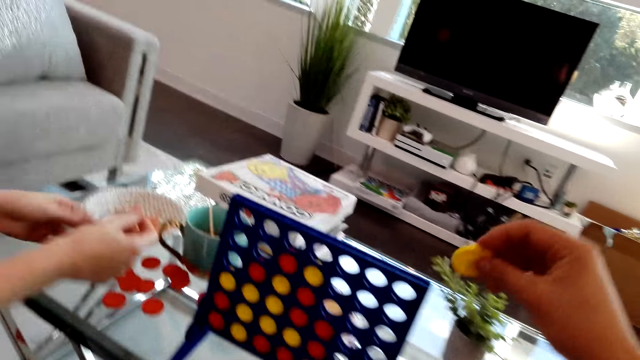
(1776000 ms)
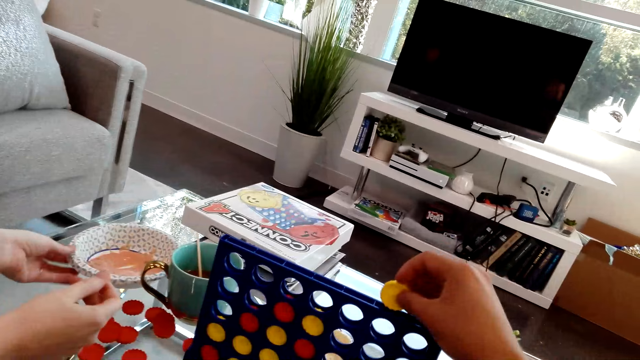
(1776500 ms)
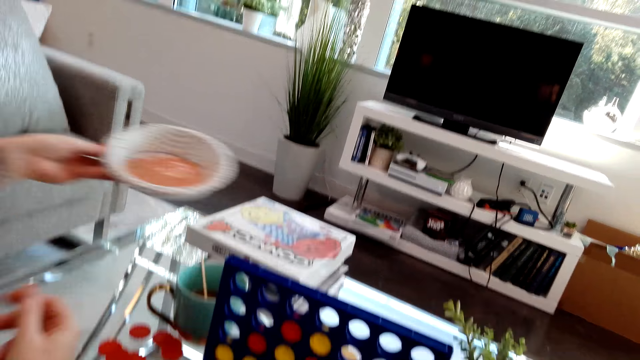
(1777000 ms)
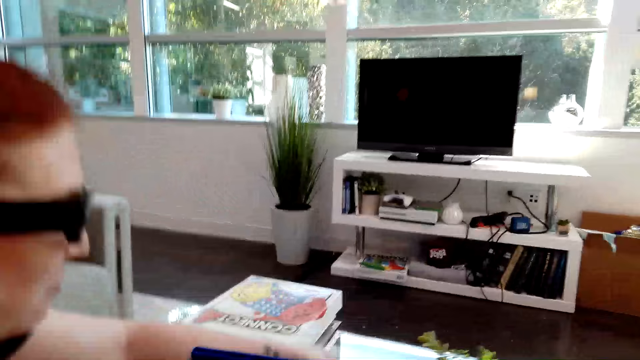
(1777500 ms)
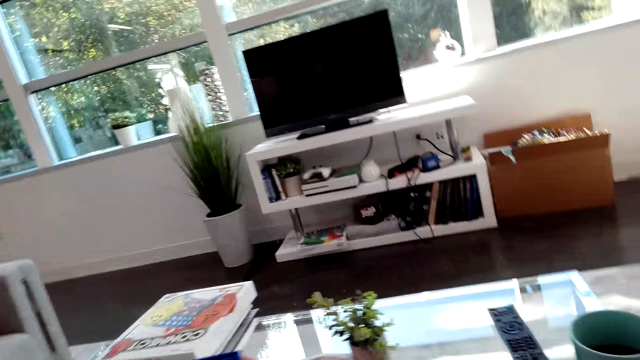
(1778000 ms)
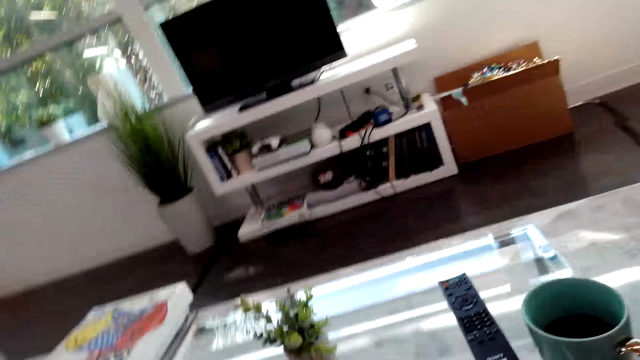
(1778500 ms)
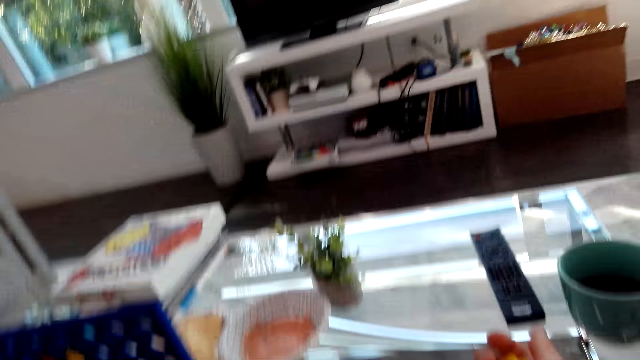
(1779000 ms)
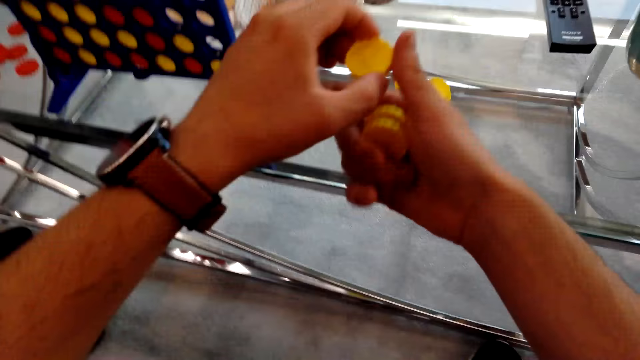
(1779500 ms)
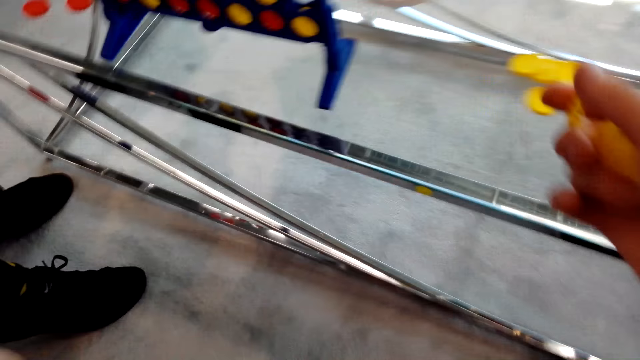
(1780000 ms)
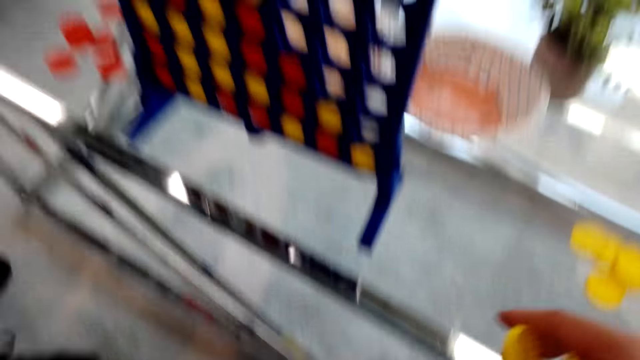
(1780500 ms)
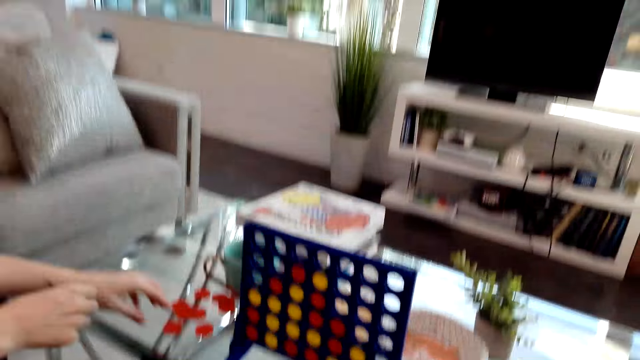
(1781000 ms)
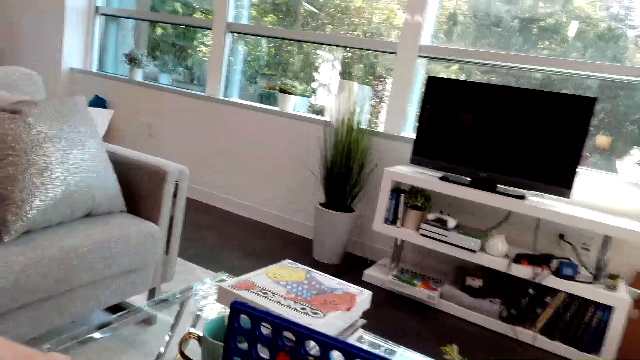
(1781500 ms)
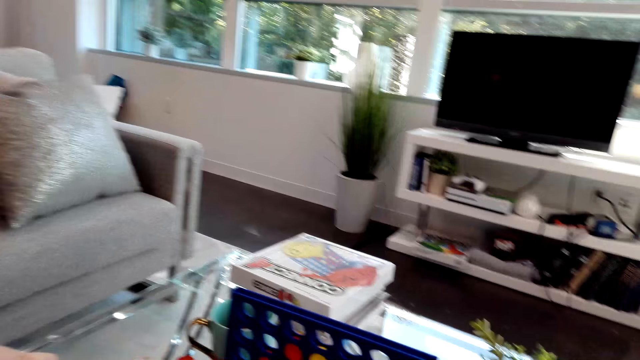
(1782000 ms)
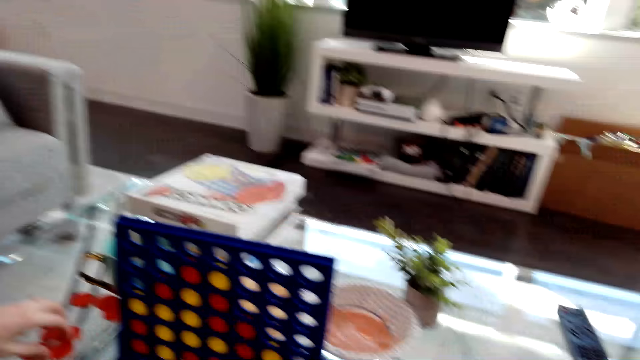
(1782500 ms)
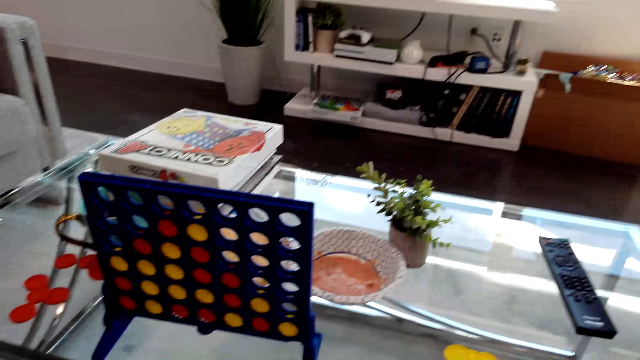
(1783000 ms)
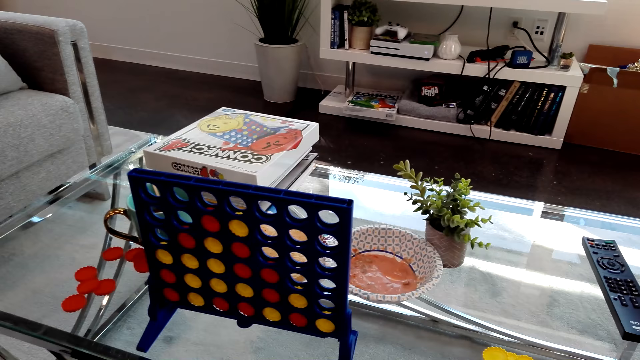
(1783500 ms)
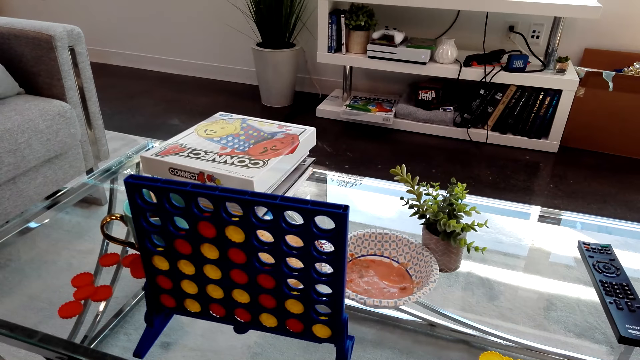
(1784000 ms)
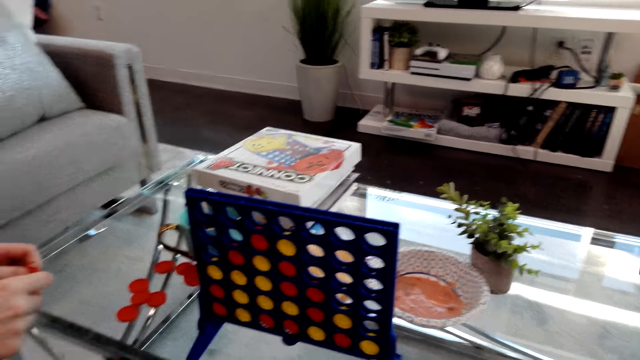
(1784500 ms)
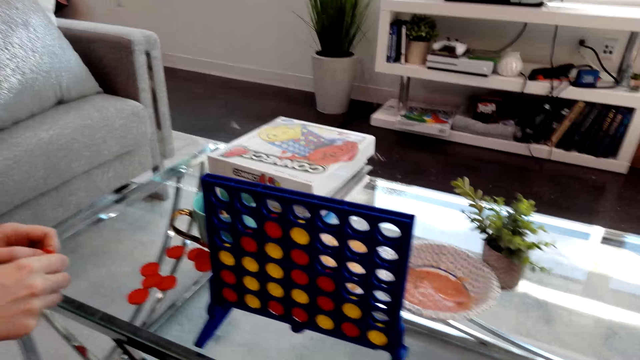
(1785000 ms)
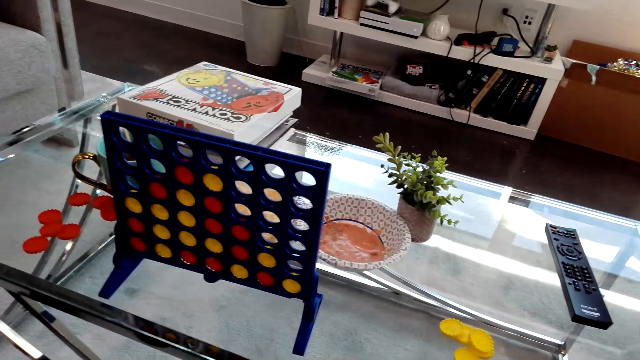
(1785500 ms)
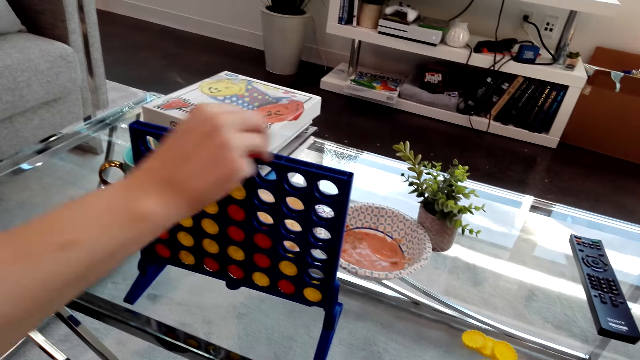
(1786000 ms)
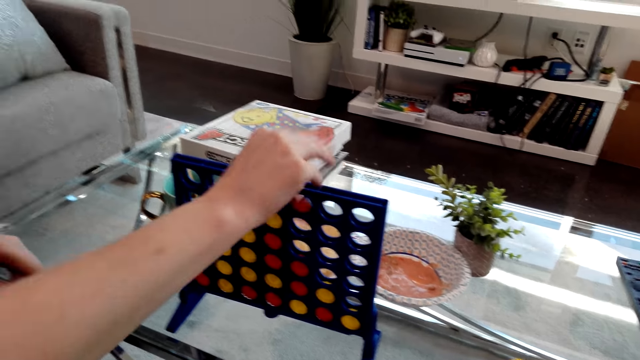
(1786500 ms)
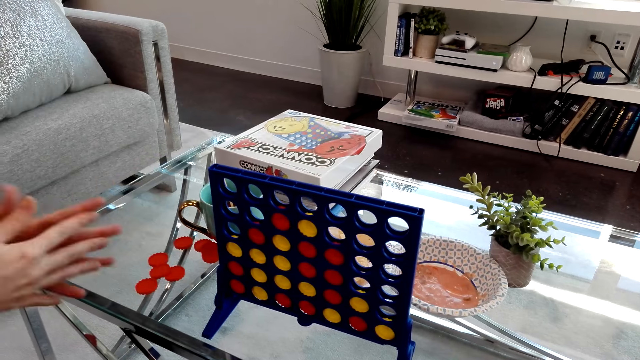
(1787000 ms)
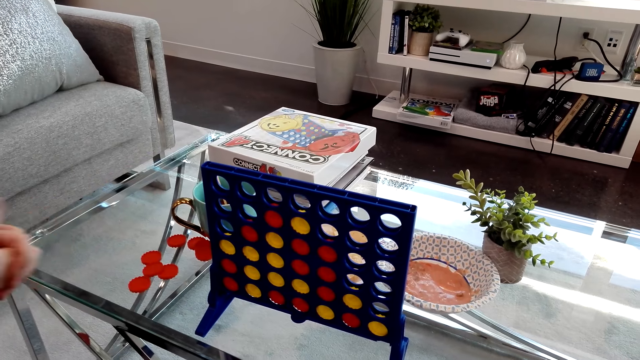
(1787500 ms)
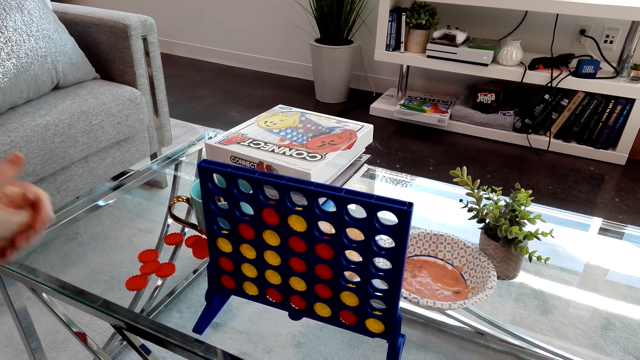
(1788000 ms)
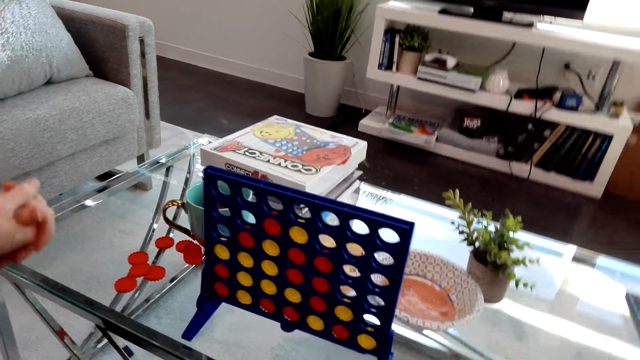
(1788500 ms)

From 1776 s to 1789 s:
The camera wearer drops Connect 4 game coins on the board. A lady picks a bowl from the table. The camera wearer plays the Connect Four game. They hold the Connect 4 game coins. The lady holds Connect 4 game coins, drops the Connect 4 game coins on the board, and plays the Connect Four game.

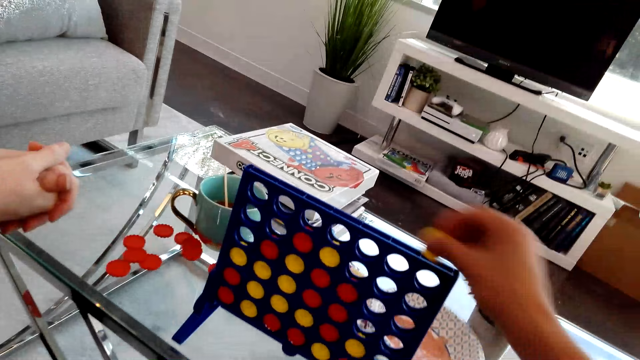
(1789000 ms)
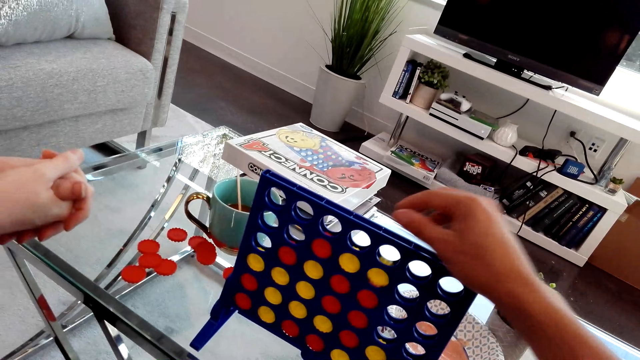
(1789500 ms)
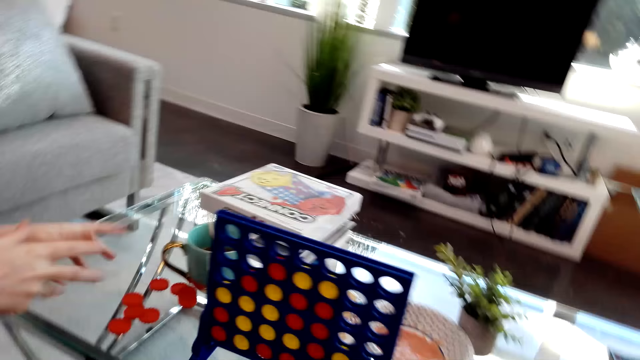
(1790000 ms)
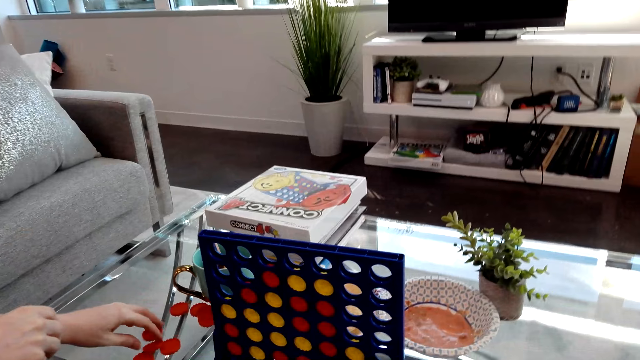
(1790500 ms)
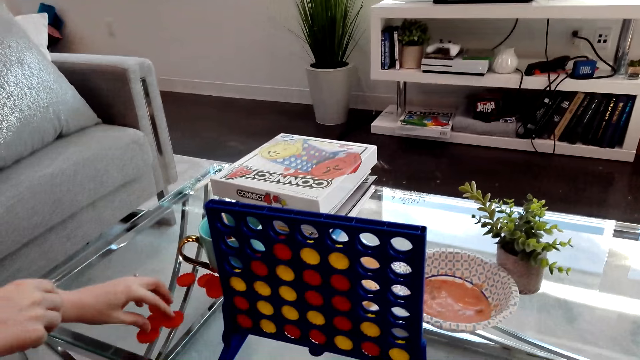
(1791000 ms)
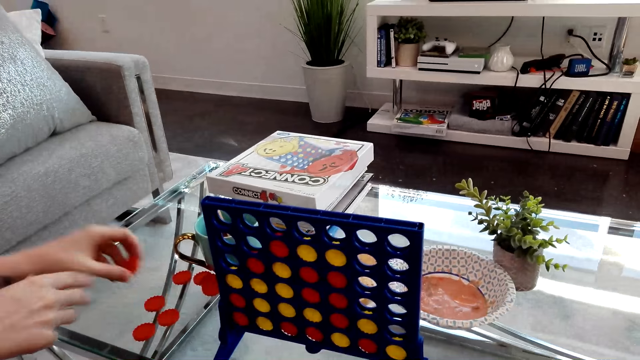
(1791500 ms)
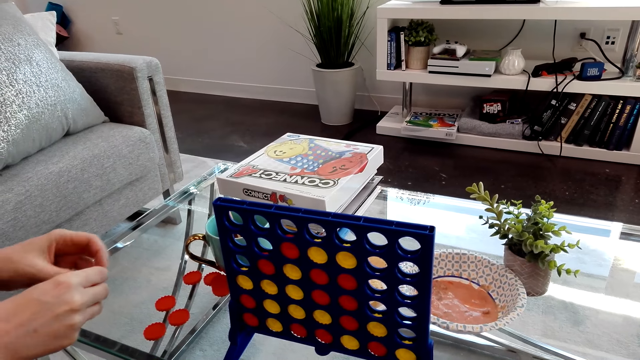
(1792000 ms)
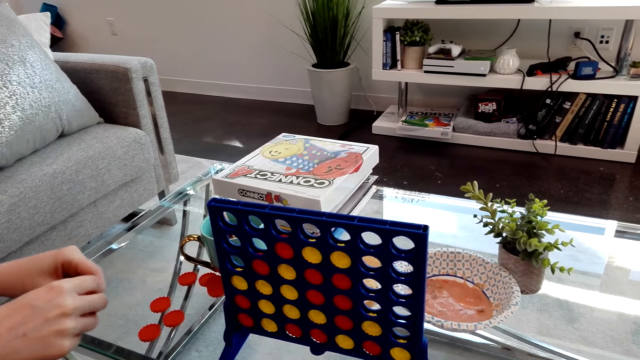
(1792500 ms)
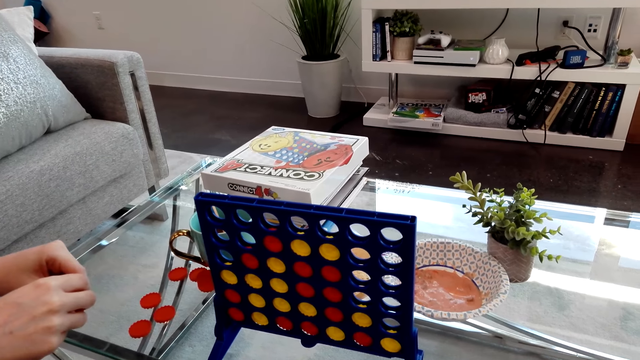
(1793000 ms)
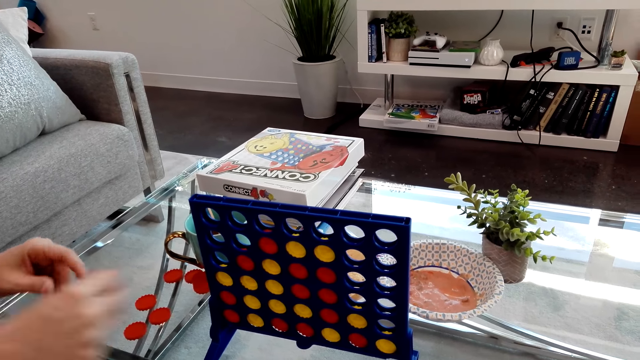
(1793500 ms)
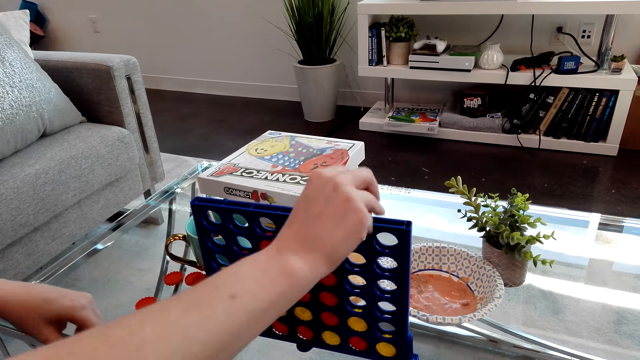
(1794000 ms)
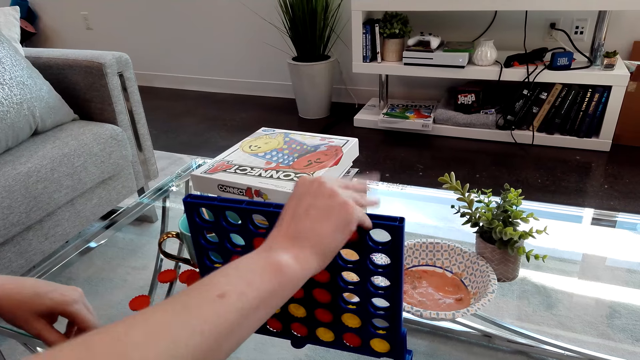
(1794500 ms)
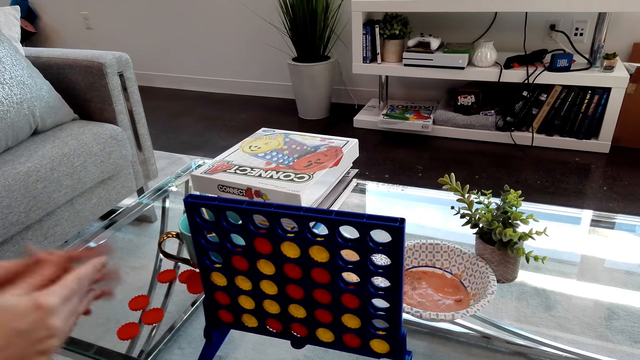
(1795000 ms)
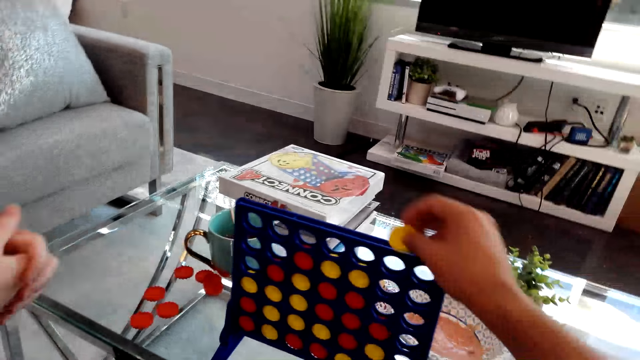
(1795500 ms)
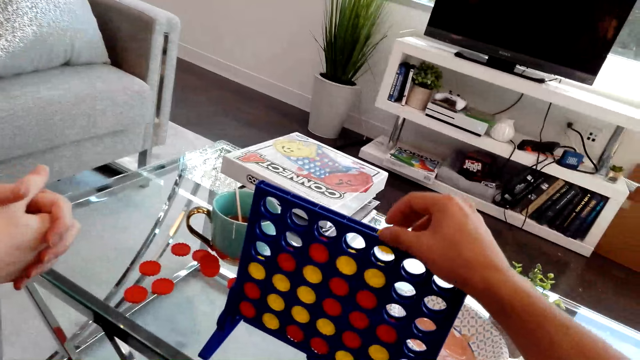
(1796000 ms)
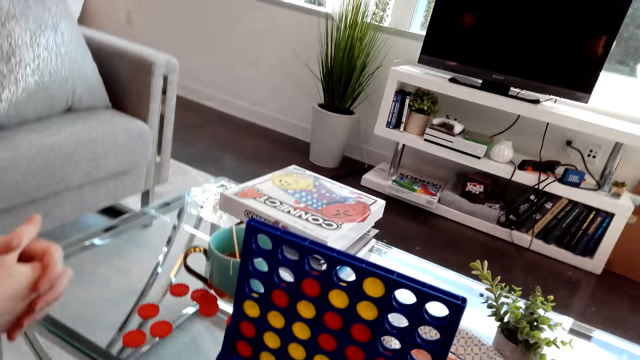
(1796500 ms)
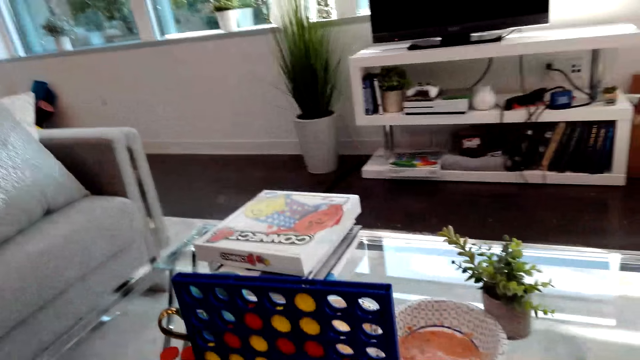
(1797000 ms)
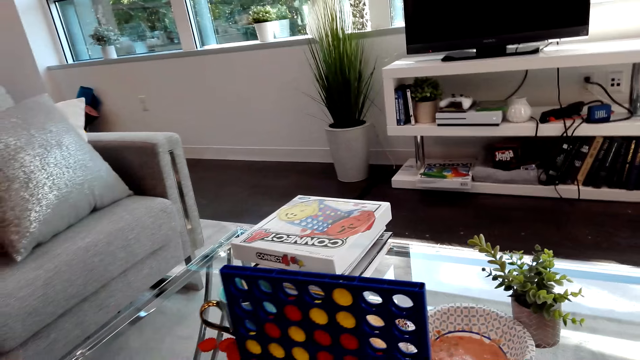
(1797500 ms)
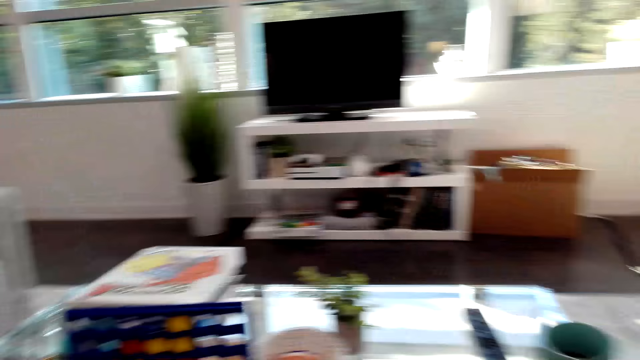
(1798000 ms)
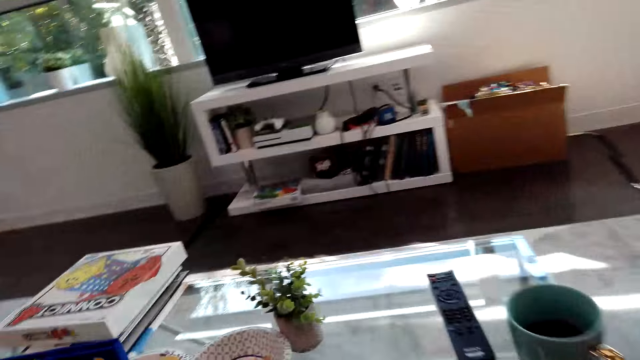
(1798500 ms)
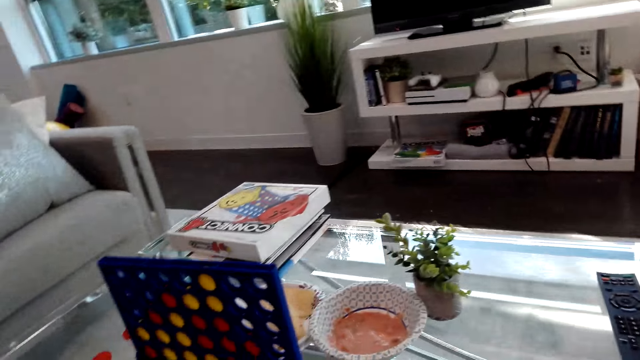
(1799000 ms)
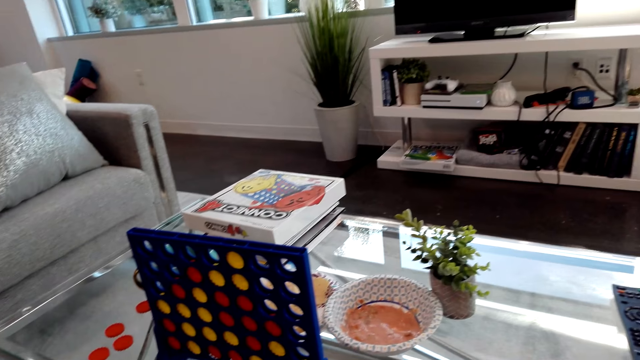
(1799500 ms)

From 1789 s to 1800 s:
The camera wearer drops Connect 4 game coins on the board. They play the Connect Four game. A lady picks Connect 4 game coins from the table, drops the Connect 4 game coins on the board, and plays the Connect Four game. The camera wearer drops Connect 4 game coins on the board. They play the Connect Four game.
